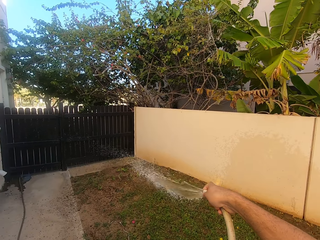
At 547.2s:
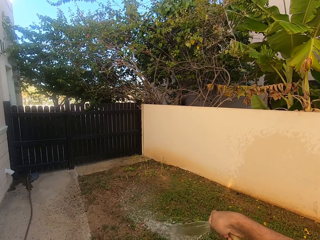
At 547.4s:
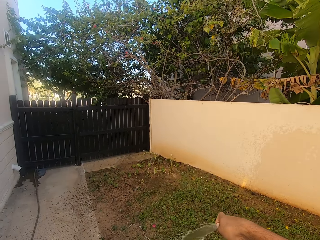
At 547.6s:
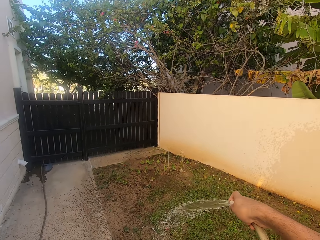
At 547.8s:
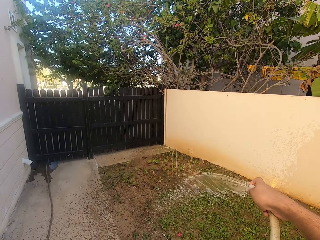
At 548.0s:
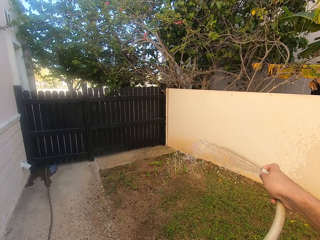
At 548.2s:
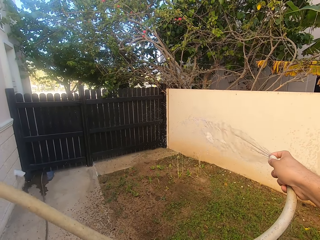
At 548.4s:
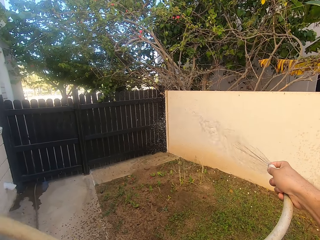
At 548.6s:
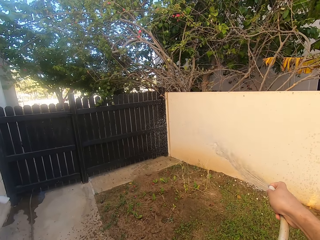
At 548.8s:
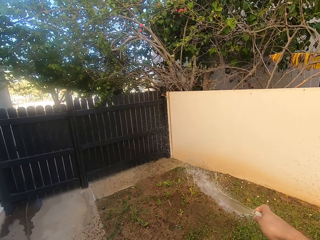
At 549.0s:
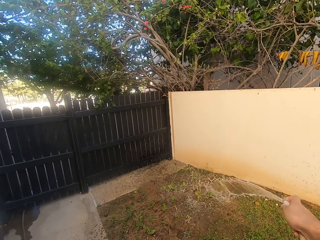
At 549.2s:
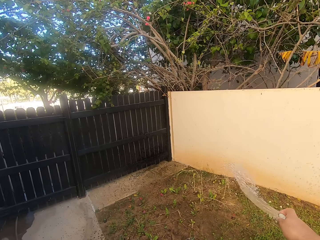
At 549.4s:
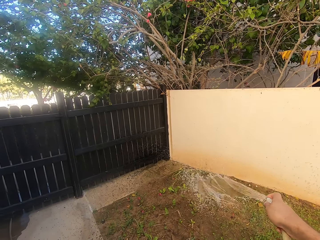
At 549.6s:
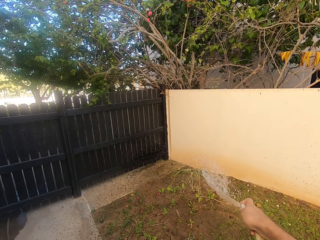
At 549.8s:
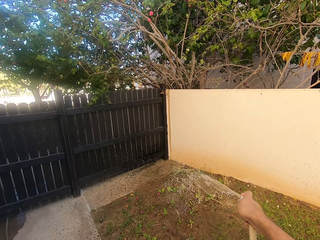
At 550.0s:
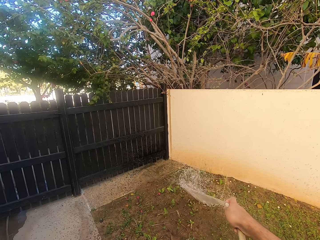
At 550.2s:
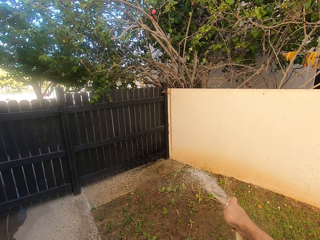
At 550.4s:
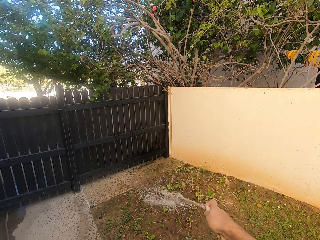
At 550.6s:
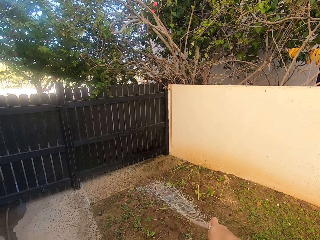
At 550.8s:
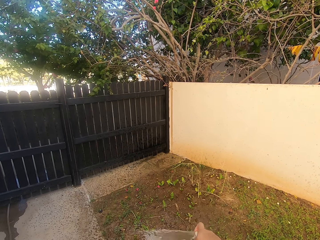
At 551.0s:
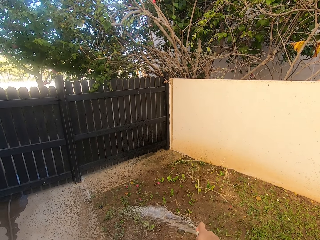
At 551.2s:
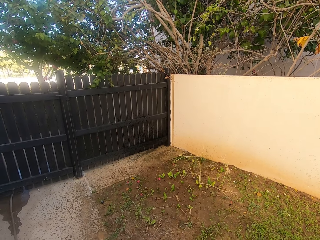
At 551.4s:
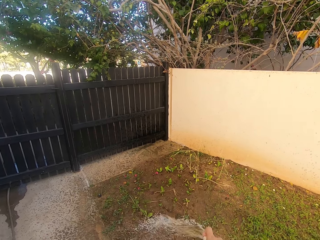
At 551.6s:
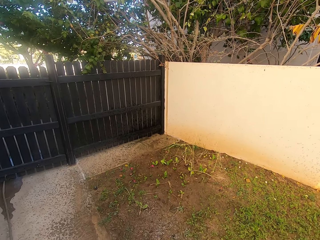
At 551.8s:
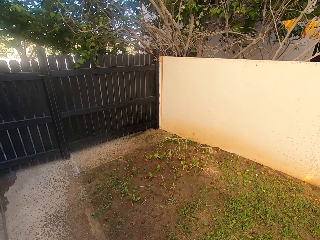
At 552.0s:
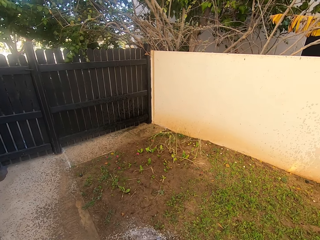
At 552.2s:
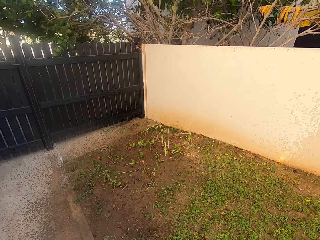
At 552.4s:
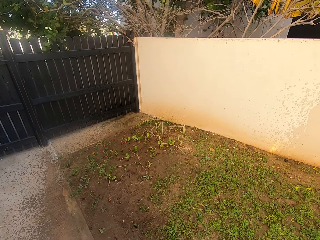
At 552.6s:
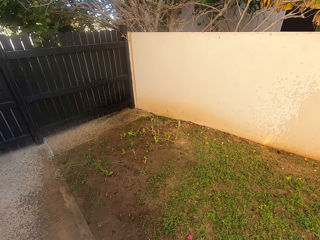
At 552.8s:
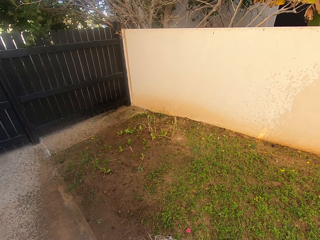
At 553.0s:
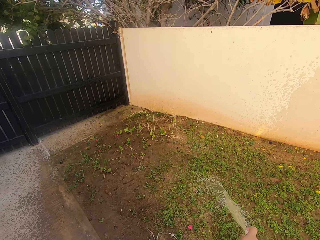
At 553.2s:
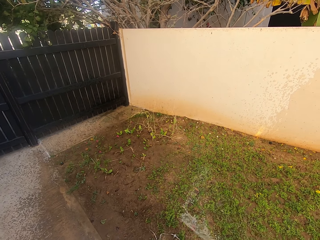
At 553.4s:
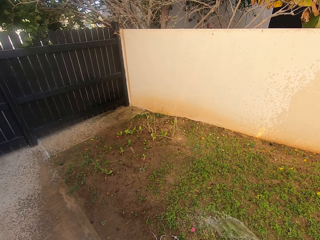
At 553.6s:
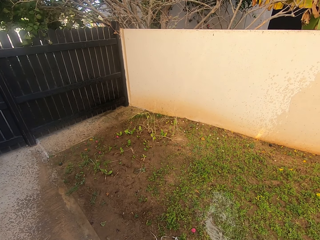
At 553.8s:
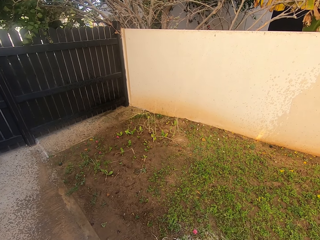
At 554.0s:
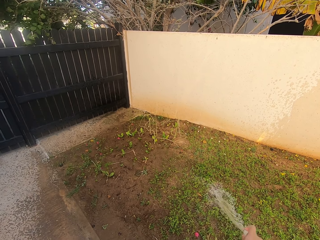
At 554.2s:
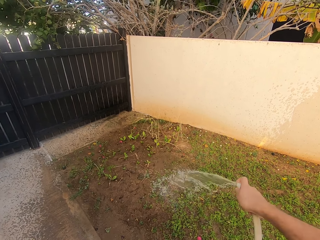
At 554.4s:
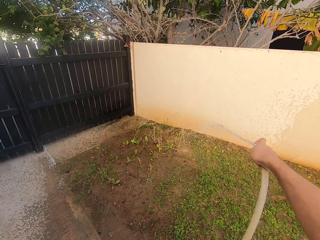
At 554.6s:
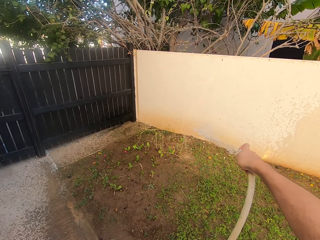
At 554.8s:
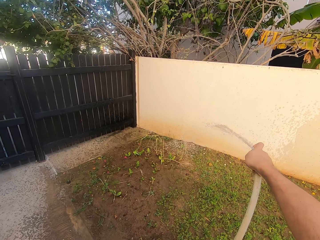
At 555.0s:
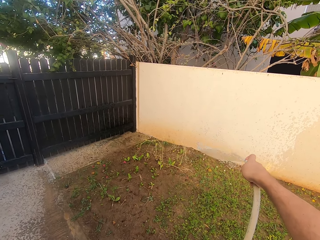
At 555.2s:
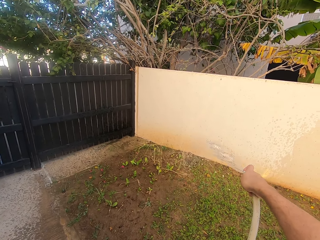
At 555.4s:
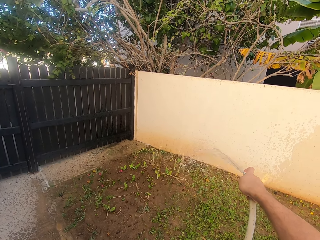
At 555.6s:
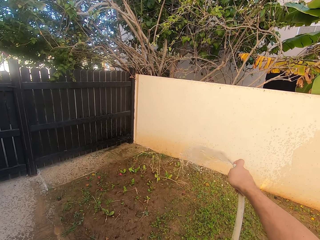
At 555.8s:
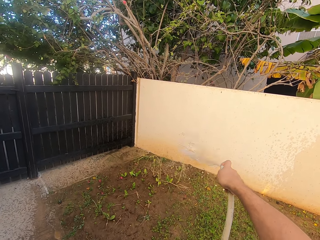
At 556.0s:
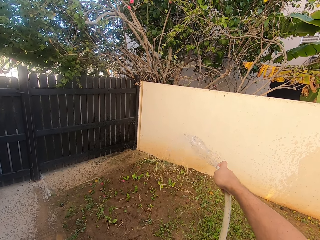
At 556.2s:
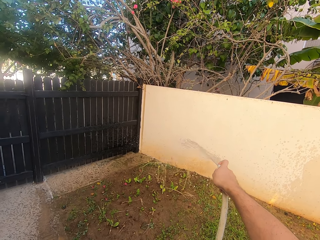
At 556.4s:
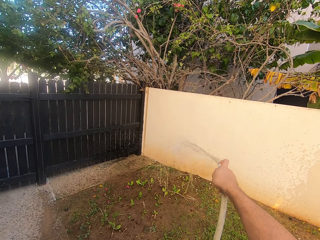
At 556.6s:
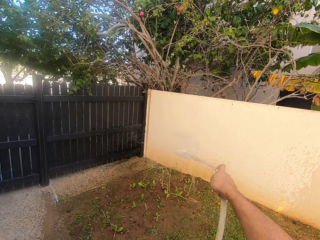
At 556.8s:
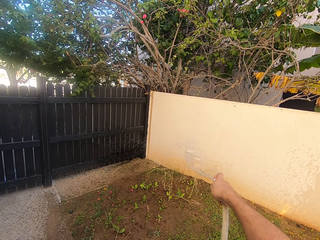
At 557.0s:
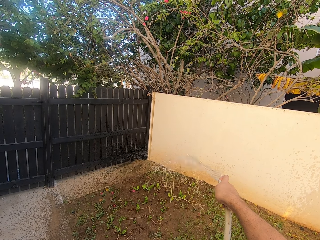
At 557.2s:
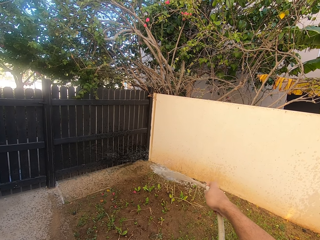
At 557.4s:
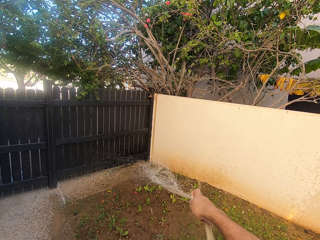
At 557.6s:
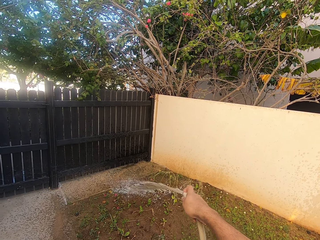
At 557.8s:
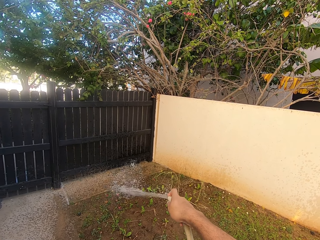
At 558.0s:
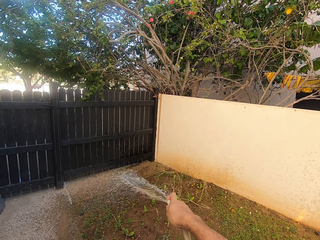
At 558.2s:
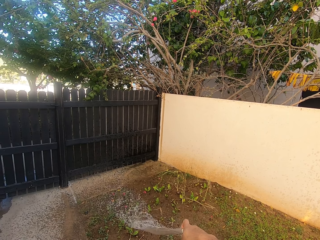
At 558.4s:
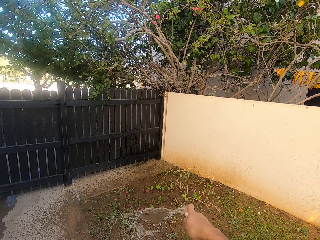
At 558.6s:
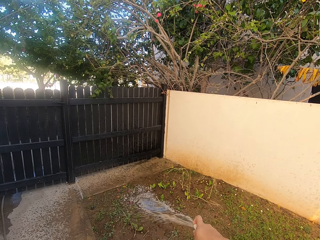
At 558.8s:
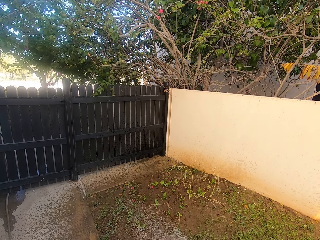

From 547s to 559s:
The camera wearer waters the grass.

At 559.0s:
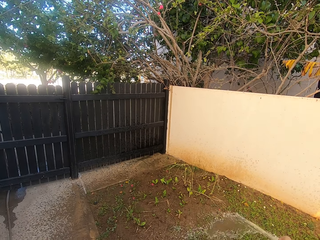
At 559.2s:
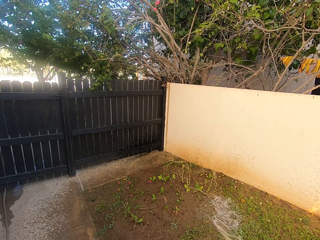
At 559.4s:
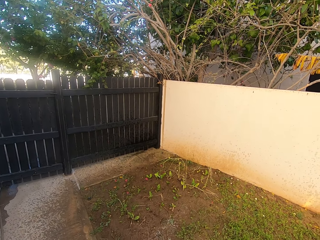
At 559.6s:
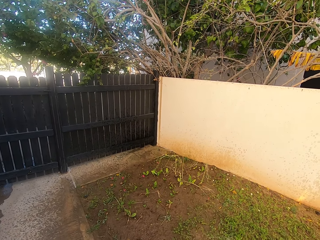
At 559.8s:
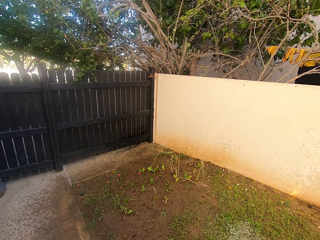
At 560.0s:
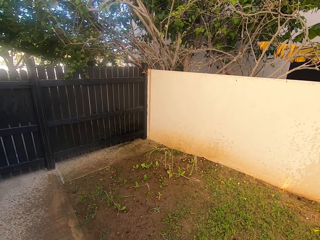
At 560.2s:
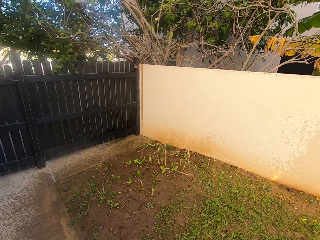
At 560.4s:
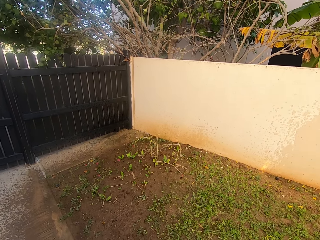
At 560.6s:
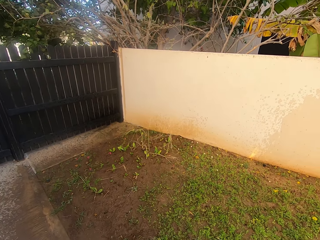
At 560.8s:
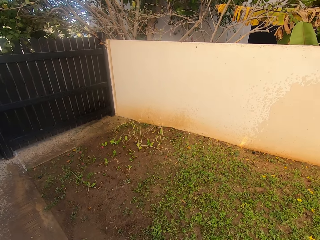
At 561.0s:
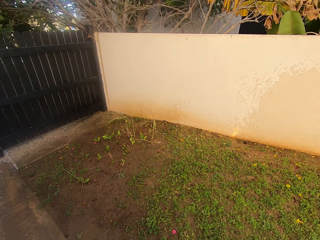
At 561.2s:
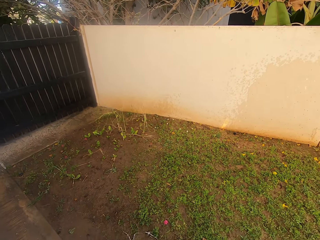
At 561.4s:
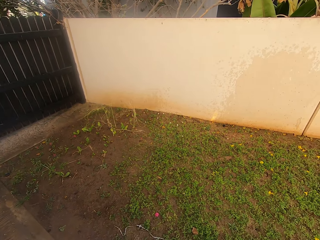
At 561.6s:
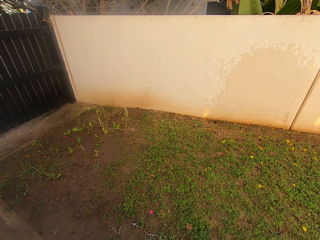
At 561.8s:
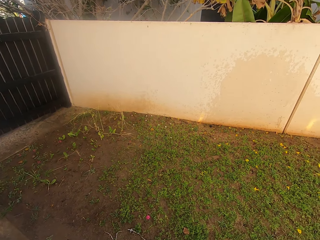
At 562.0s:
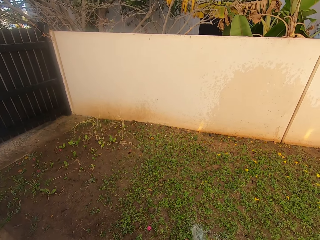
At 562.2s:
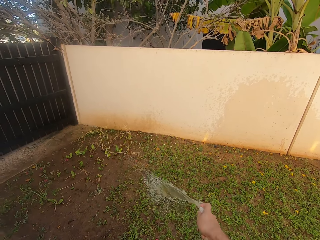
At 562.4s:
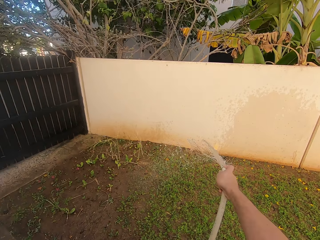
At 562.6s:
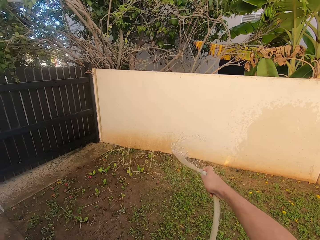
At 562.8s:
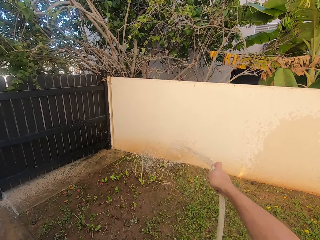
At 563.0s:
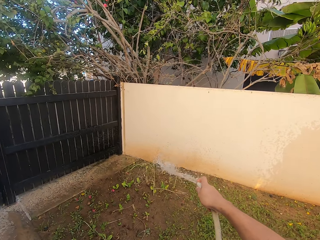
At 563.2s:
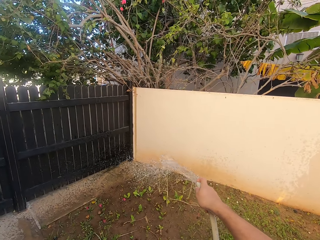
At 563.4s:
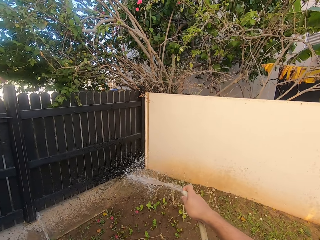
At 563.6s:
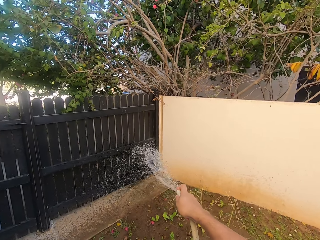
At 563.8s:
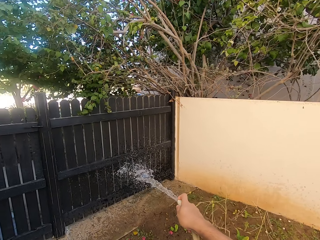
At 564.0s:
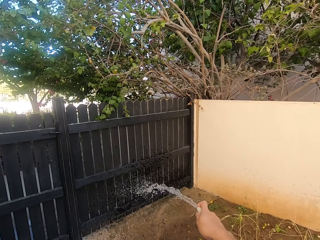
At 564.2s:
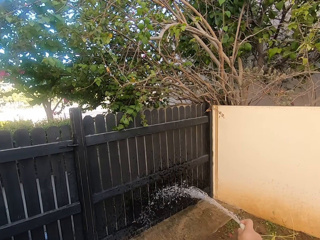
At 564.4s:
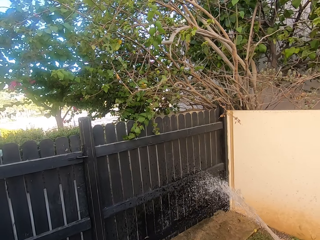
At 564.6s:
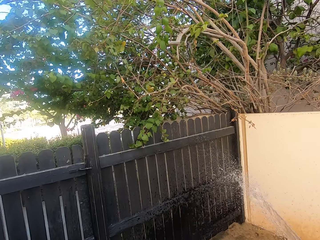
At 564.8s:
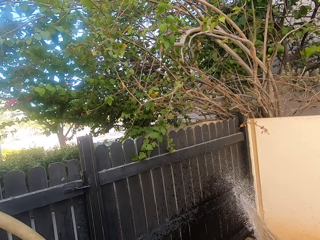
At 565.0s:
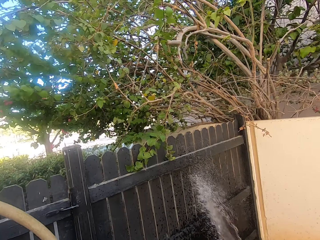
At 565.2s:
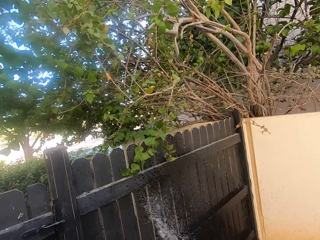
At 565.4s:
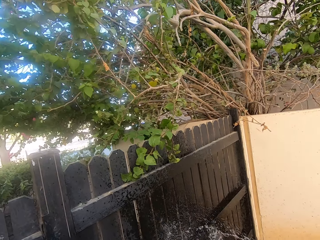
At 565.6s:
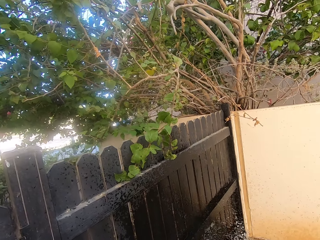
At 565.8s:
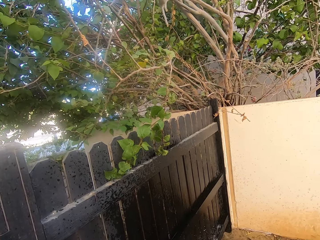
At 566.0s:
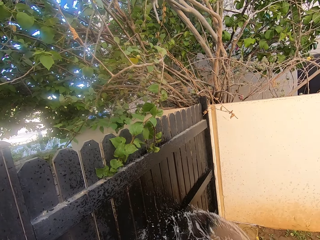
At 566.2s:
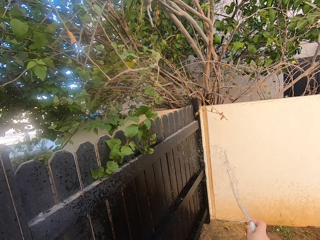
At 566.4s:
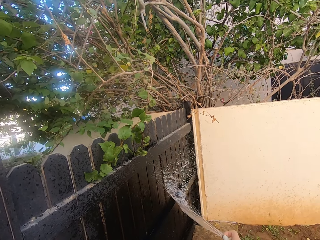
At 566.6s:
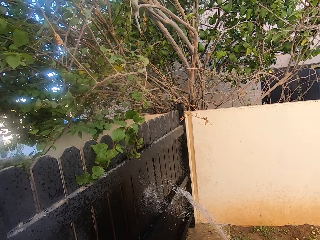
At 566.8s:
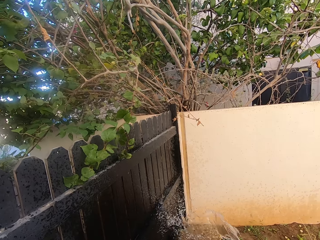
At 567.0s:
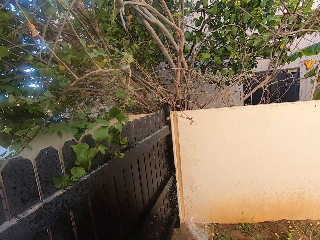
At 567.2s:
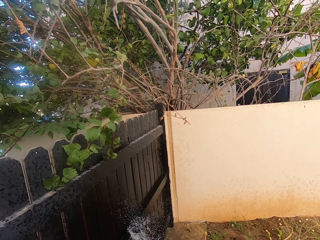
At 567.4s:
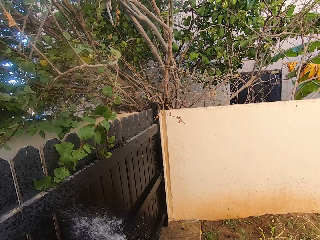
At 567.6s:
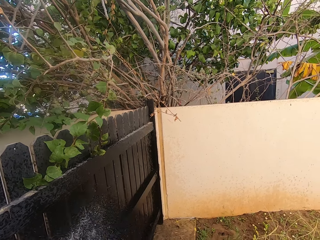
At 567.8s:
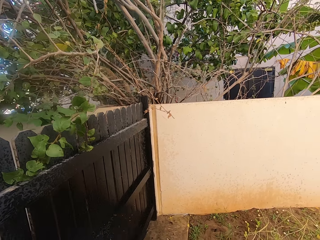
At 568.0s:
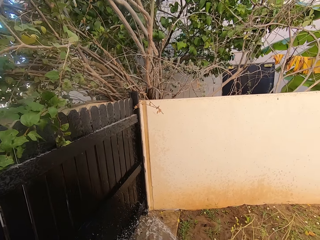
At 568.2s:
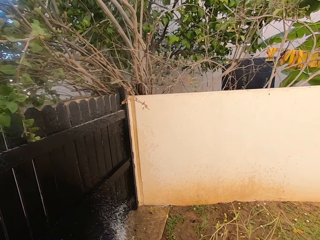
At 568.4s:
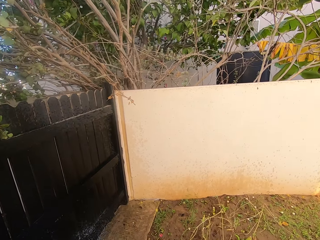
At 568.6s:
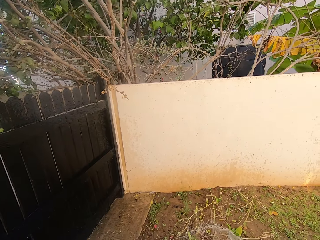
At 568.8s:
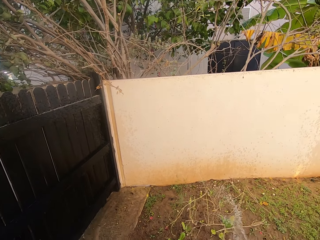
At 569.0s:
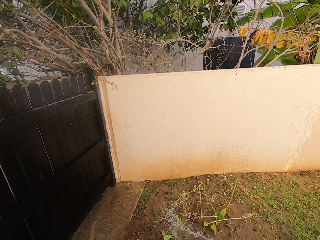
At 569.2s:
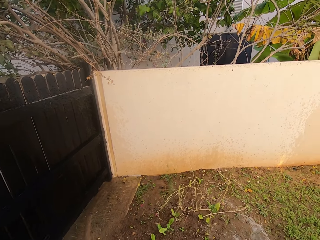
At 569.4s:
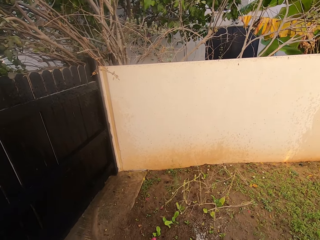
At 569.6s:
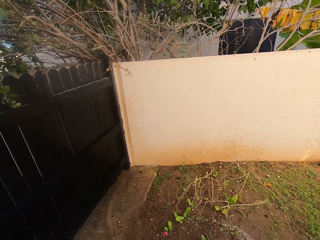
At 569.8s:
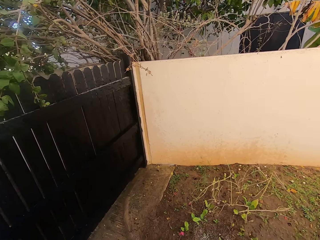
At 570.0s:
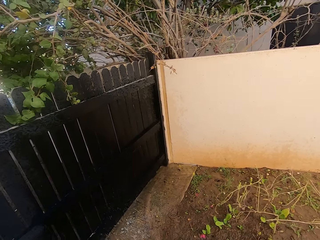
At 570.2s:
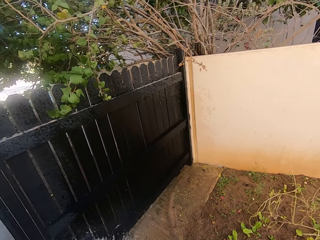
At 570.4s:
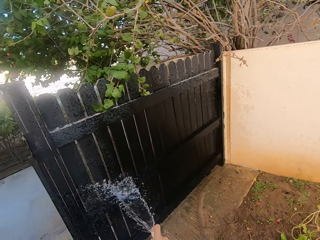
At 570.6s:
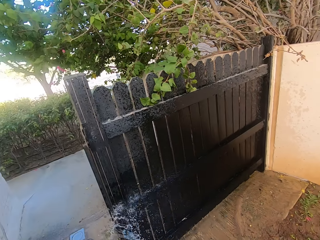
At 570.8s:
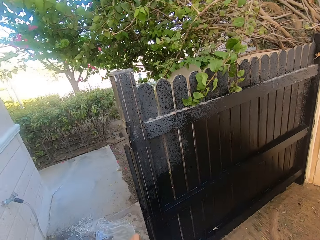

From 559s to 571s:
The camera wearer cleans the gate. They pour water on the wooden gate.
